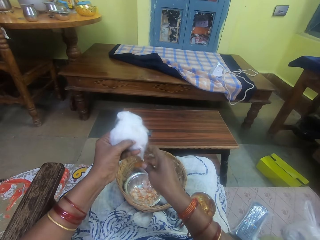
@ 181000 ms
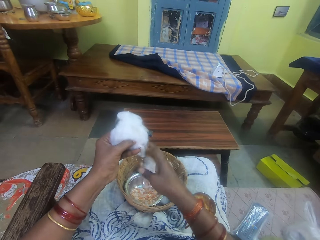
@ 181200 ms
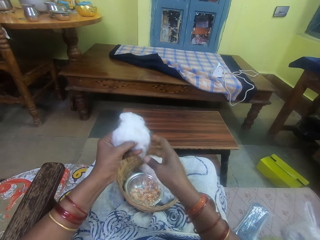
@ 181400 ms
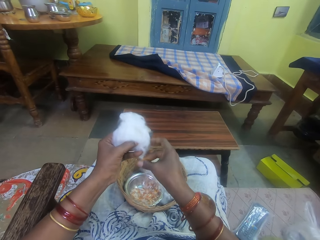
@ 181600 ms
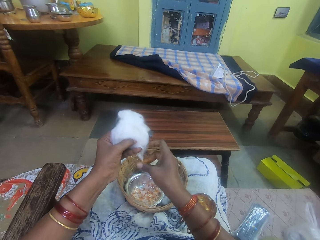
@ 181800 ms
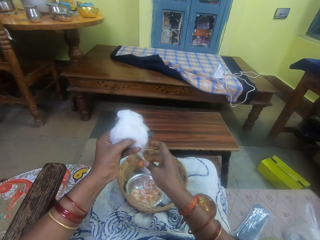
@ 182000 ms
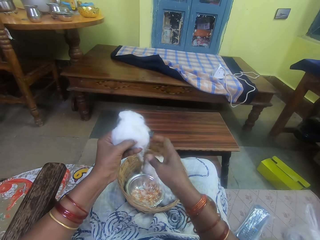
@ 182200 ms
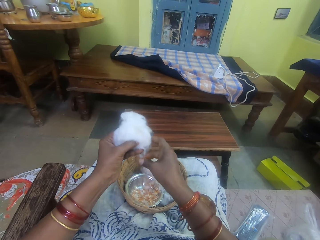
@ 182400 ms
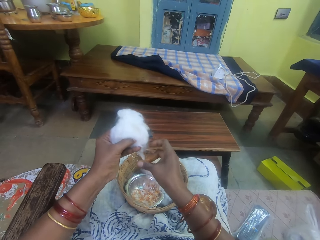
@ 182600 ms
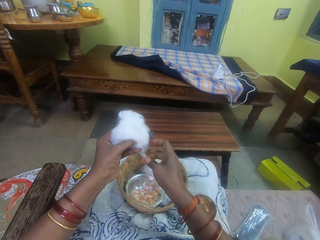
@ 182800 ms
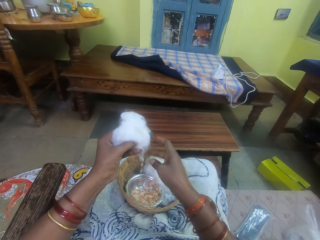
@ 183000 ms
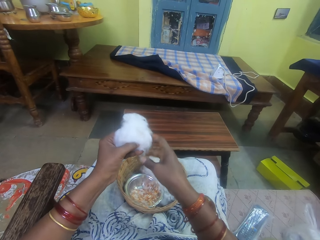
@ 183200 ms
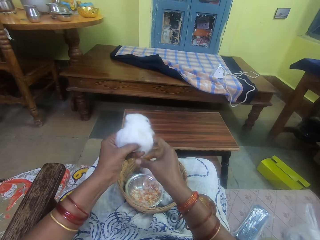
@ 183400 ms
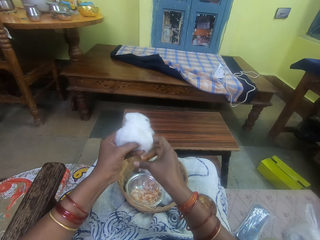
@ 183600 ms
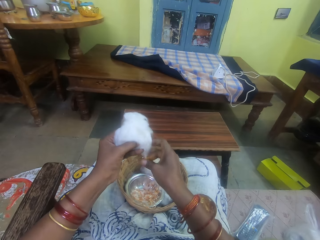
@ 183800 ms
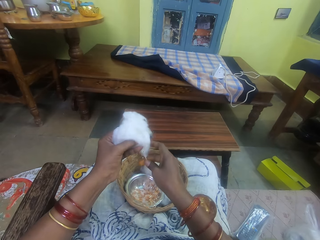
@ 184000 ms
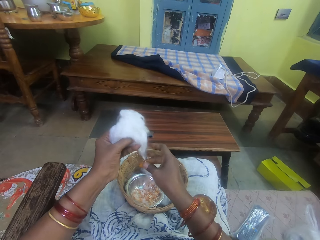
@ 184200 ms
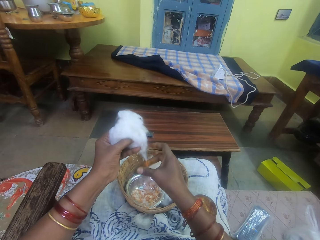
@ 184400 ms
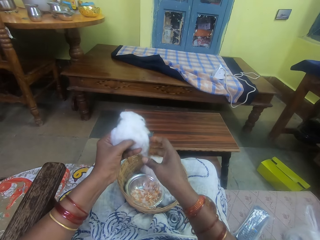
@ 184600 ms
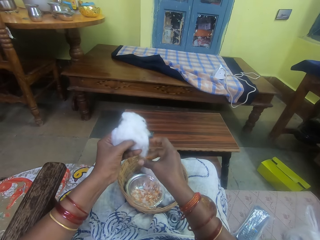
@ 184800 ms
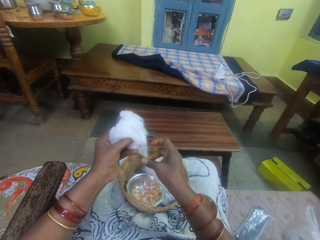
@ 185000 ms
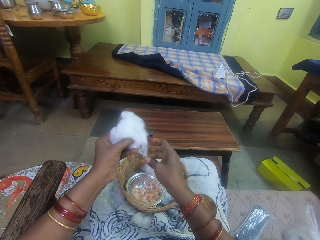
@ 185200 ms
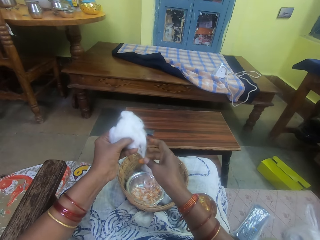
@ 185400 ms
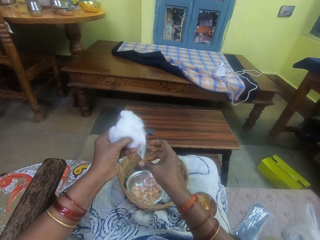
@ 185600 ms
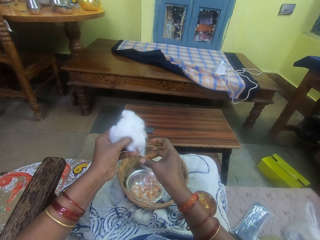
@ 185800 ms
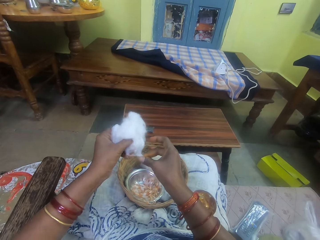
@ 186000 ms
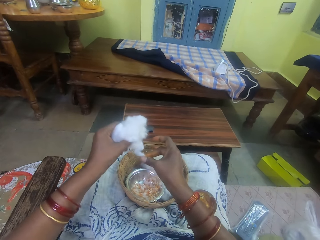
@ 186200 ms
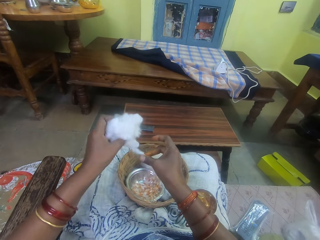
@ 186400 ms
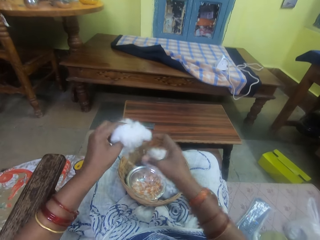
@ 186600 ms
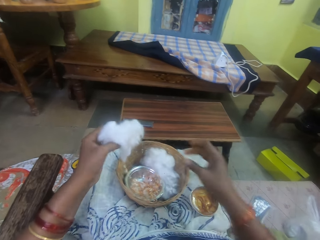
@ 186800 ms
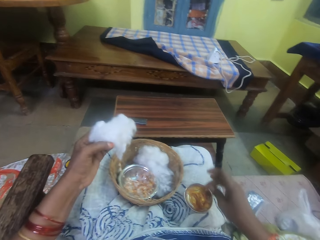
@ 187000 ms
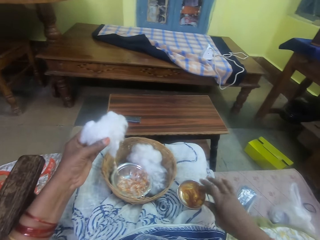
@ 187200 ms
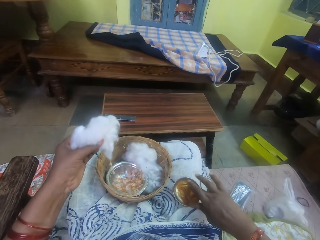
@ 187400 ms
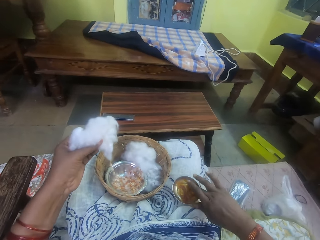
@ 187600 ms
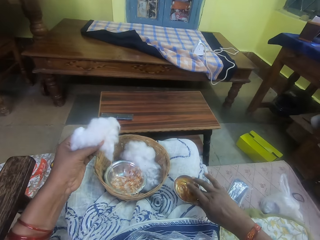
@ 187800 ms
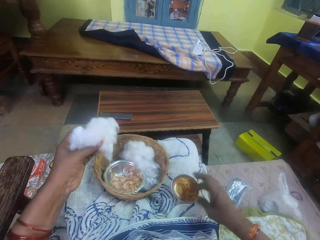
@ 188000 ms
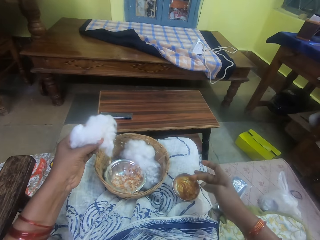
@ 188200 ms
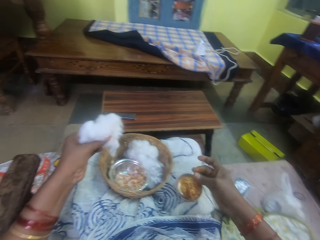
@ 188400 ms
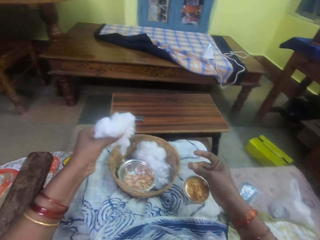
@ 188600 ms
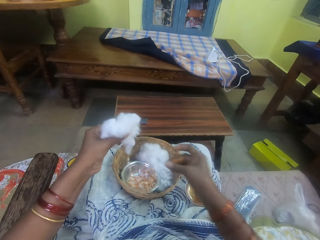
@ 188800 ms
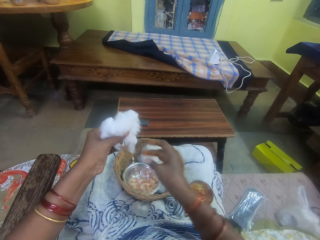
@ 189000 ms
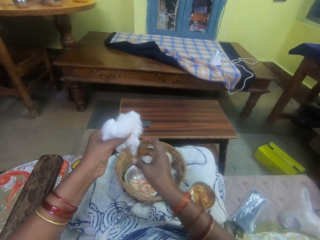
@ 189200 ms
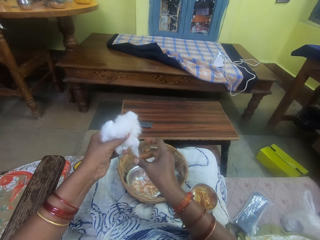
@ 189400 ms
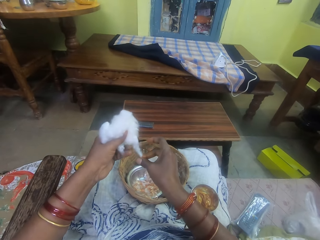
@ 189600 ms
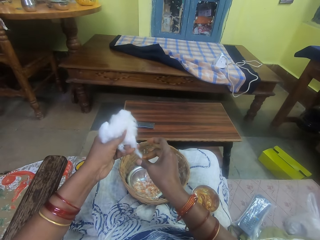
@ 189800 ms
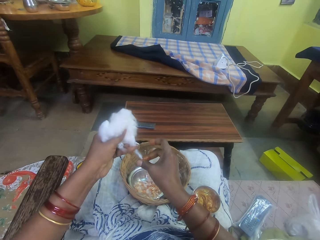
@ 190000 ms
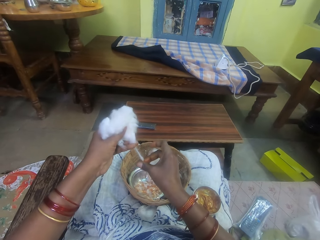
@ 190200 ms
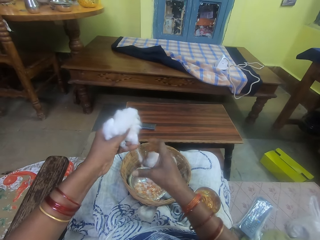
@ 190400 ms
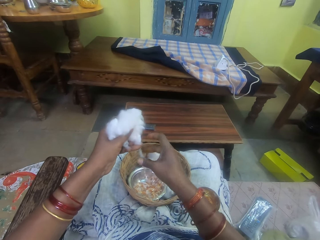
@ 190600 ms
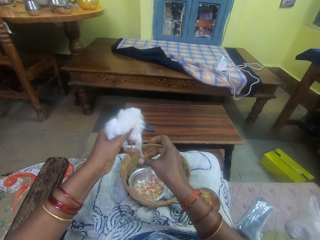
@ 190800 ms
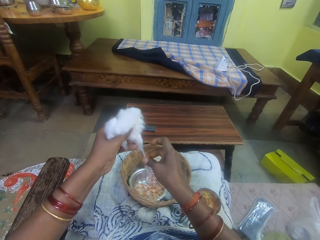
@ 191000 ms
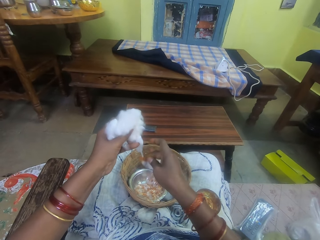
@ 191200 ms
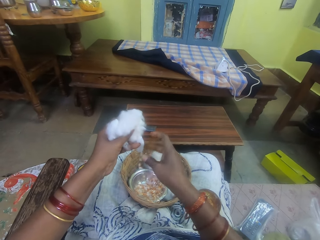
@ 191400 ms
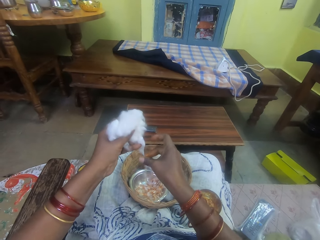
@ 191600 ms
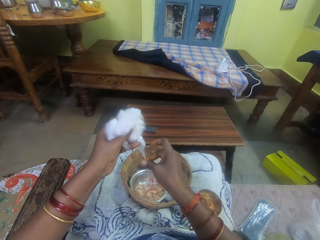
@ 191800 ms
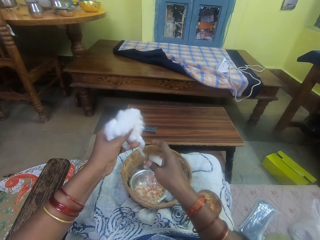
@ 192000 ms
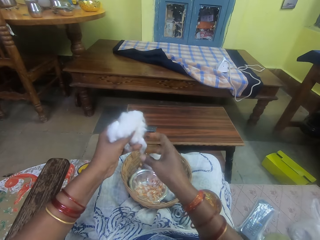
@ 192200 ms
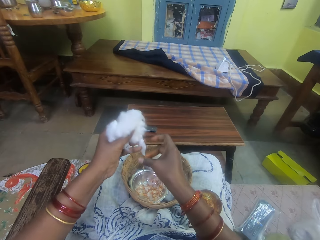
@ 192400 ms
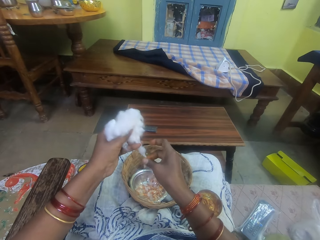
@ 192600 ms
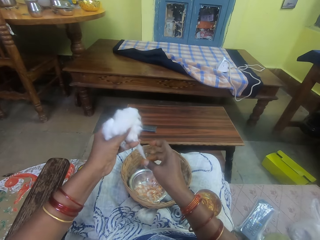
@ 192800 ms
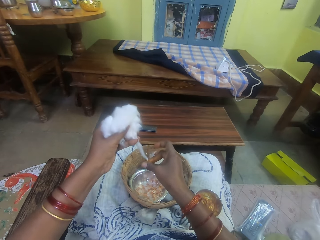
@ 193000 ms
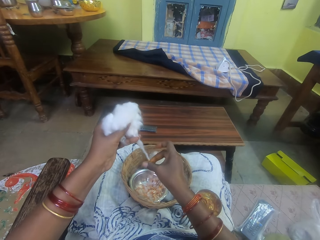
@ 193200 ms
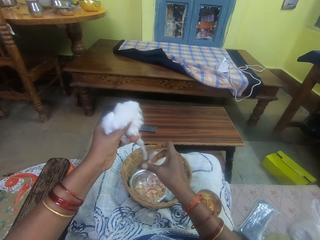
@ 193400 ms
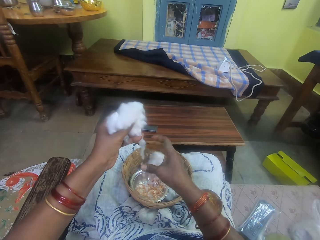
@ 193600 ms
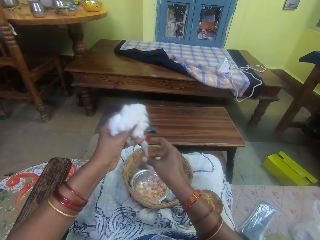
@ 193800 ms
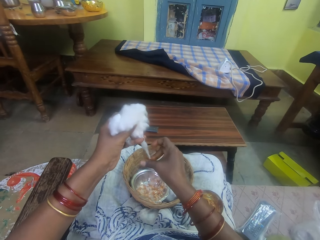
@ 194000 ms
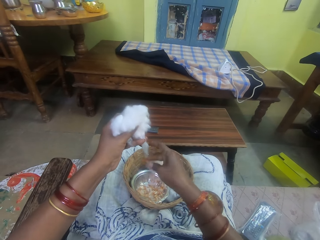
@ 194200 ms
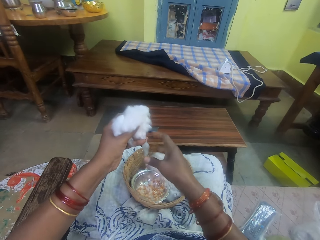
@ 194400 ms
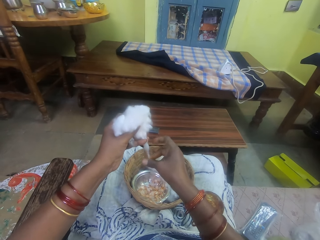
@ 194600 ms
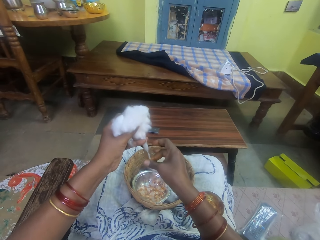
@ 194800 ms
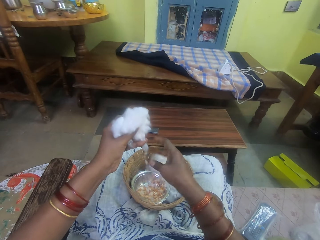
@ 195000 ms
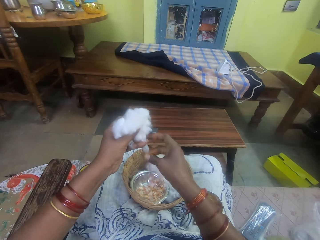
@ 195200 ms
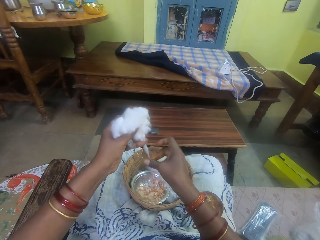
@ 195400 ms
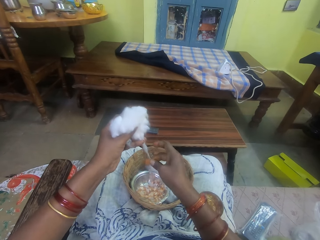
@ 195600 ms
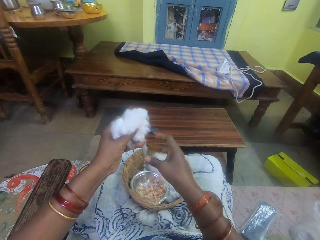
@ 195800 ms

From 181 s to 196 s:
The camera wearer pulls the cotton. She picks adhesive from the bowl. She touches the ointment with her right hand. She rubs her fingers. She rolls the cotton string with adhesive. She rubs the ointment on the ball of cotton wool in her left hand. She pulls the cotton and rolls the cotton string with adhesive.

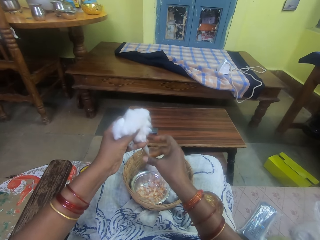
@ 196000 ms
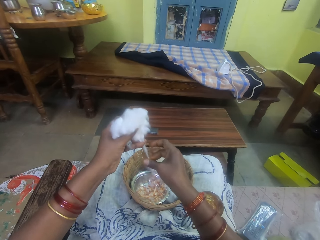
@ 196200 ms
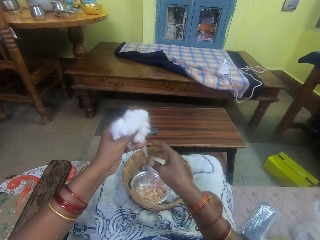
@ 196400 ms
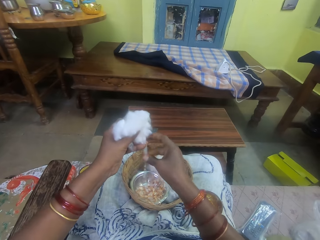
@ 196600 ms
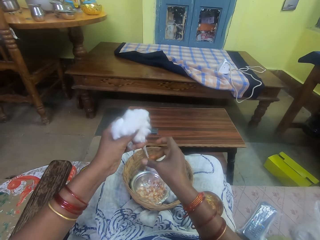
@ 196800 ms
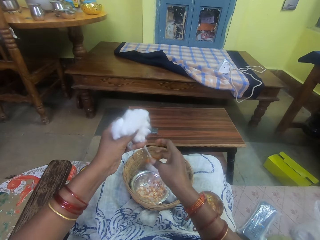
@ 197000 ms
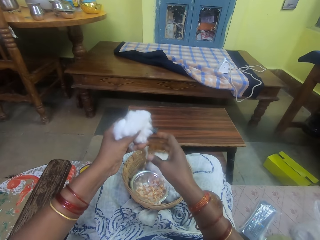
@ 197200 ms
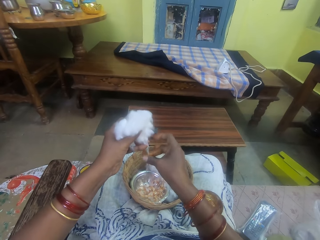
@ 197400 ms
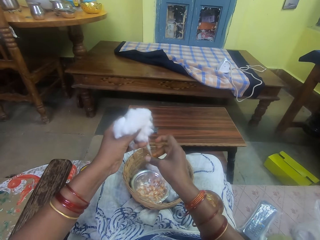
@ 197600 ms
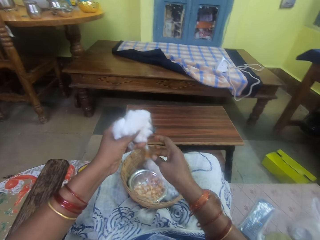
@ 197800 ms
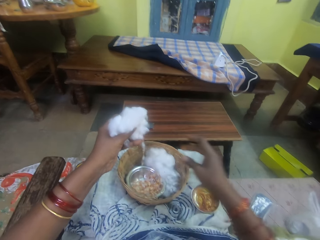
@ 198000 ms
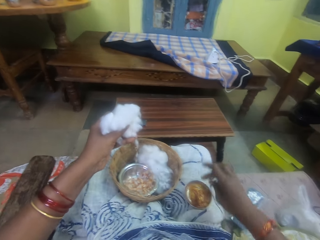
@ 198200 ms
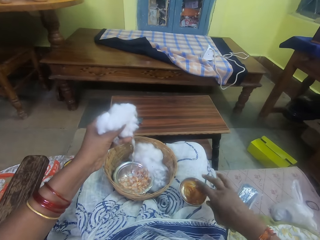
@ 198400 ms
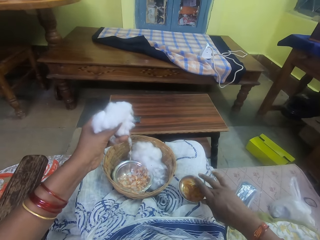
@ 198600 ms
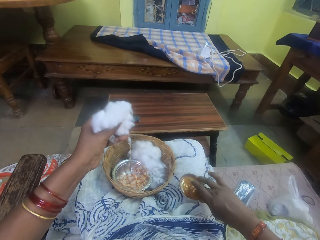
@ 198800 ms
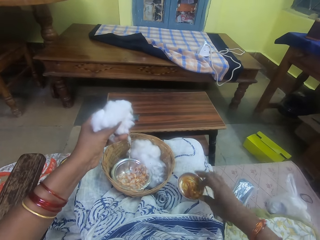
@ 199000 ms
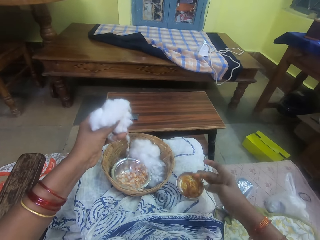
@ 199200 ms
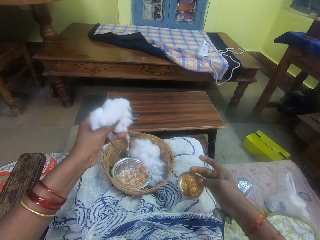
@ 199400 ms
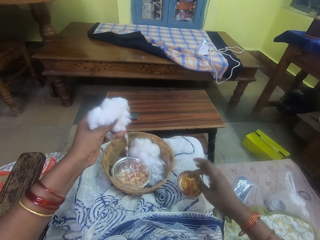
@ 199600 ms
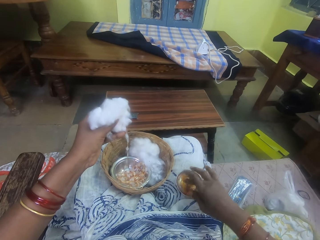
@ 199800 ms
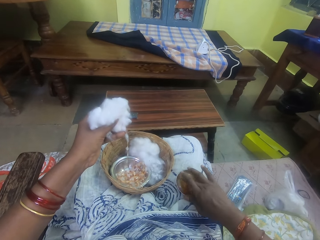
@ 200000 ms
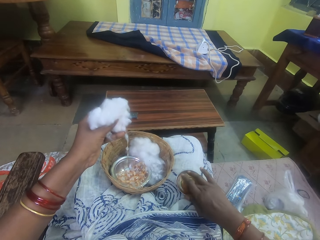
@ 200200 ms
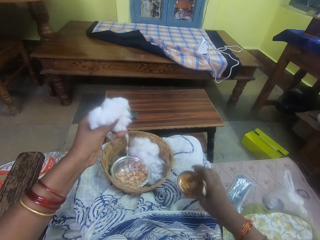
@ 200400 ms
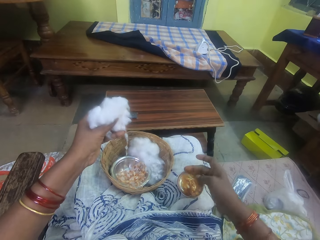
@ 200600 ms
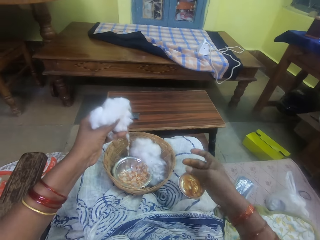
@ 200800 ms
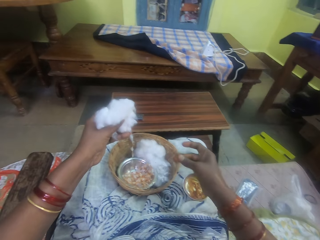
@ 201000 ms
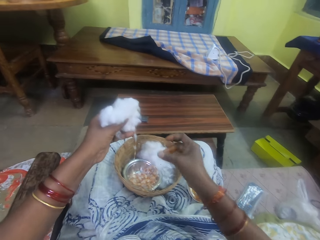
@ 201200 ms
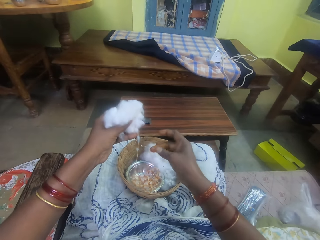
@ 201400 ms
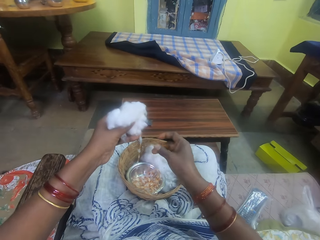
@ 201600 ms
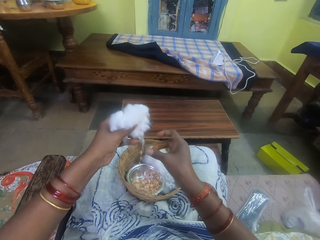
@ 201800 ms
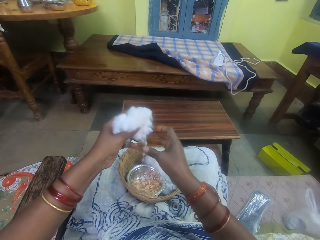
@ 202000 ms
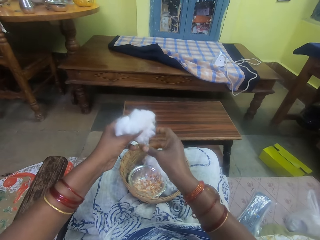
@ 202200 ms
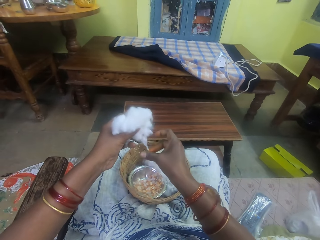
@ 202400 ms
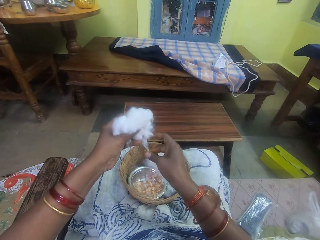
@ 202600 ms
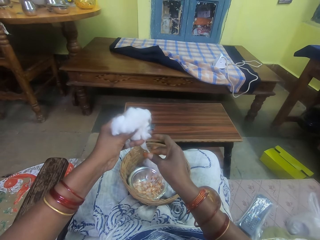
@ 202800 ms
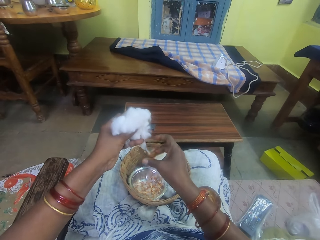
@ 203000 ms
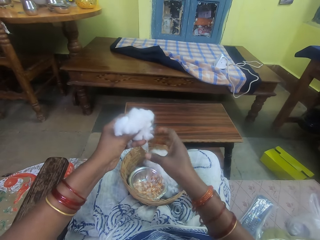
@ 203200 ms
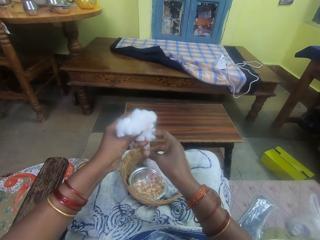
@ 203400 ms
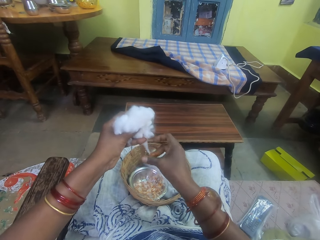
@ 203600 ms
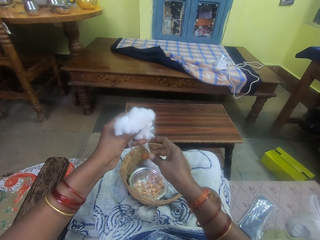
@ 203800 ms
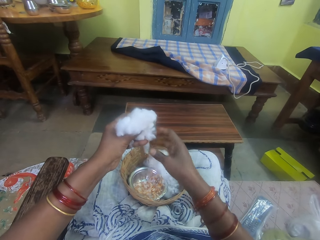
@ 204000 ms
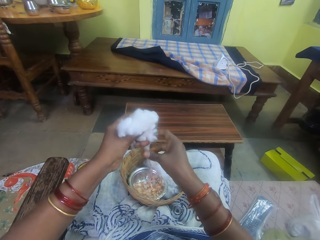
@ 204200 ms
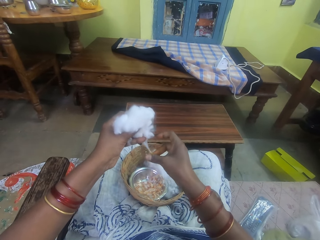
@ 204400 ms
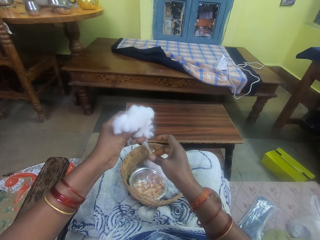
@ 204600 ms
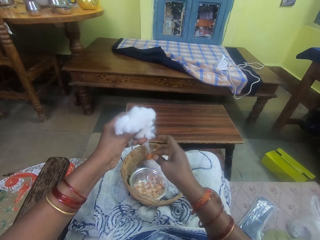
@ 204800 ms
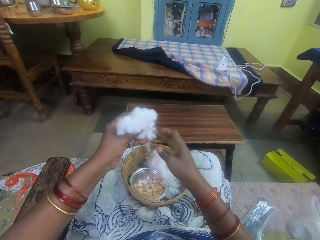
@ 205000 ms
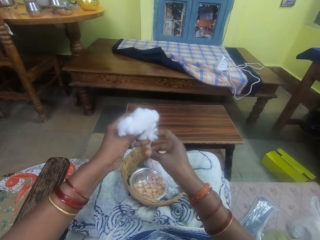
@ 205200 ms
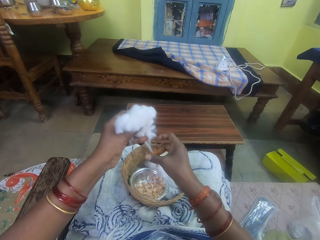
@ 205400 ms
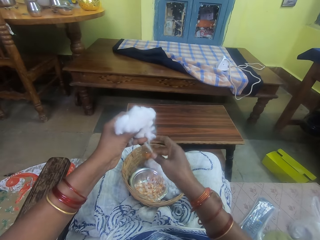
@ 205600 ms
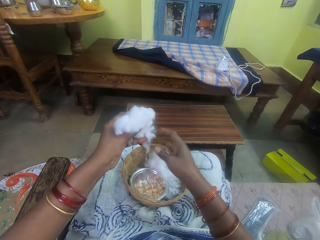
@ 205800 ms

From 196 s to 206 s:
The camera wearer pulls her hand off the cotton string. She picks adhesive from the bowl. She touches the ointment with her right hand. She lifts her hand off the glue. She picks adhesive from the bowl. She lifts her hand off the glue. She rubs her fingers. She rolls the cotton string with adhesive. She rubs the ointment on the ball of cotton wool in her left hand.
